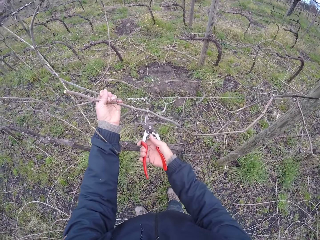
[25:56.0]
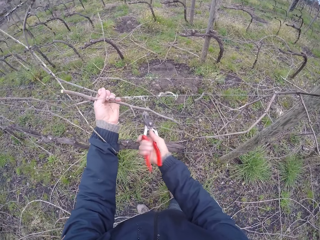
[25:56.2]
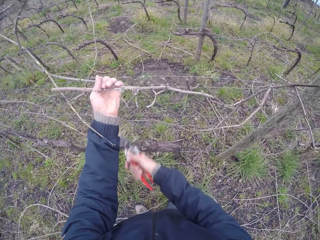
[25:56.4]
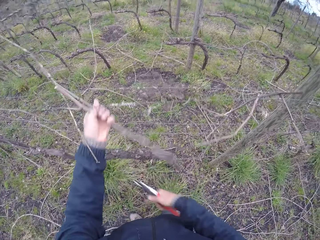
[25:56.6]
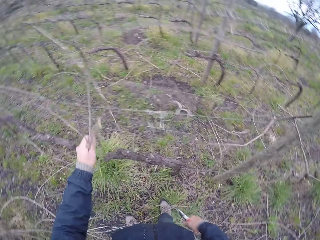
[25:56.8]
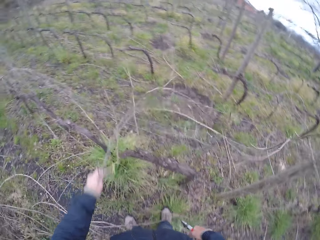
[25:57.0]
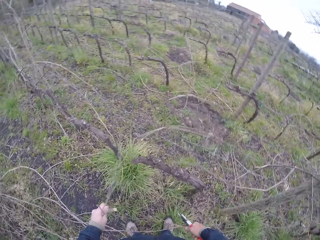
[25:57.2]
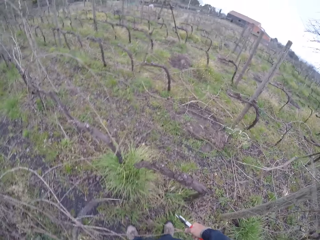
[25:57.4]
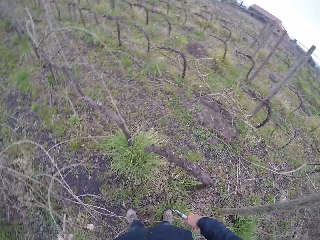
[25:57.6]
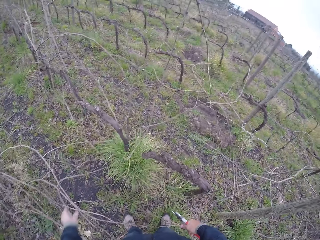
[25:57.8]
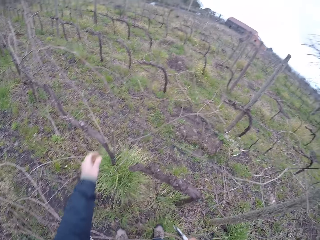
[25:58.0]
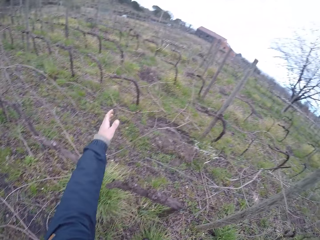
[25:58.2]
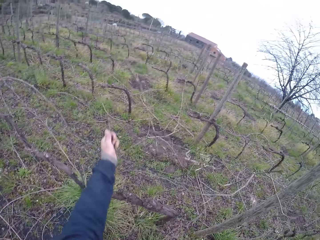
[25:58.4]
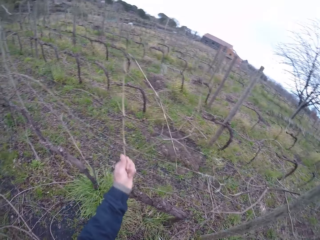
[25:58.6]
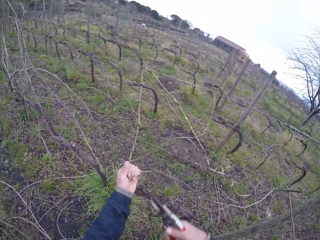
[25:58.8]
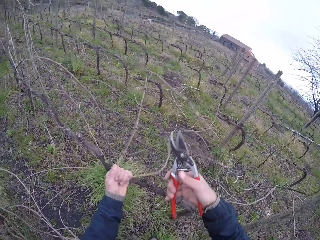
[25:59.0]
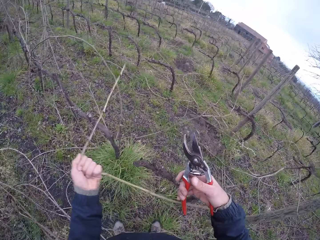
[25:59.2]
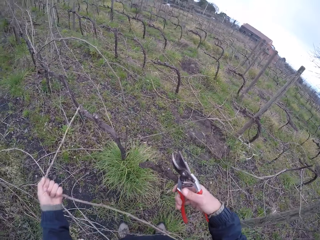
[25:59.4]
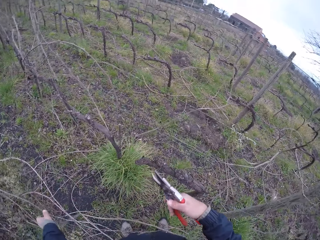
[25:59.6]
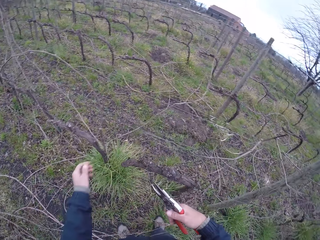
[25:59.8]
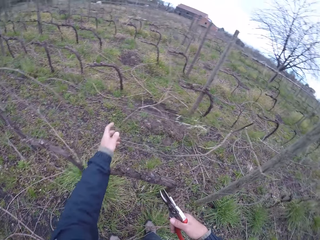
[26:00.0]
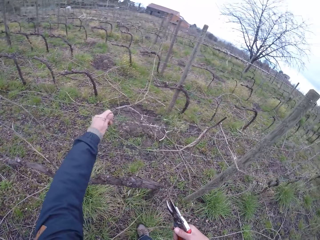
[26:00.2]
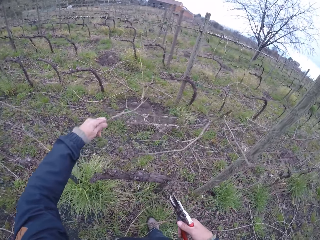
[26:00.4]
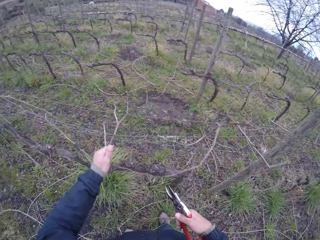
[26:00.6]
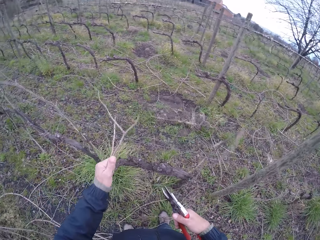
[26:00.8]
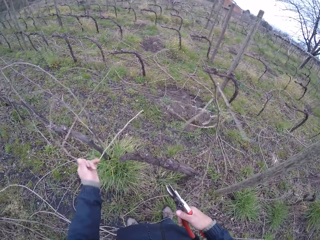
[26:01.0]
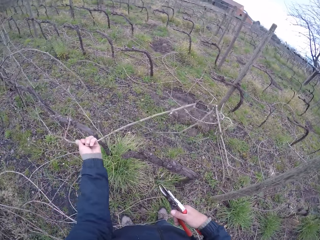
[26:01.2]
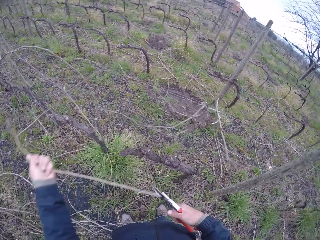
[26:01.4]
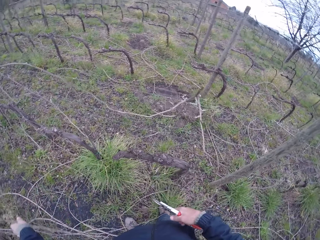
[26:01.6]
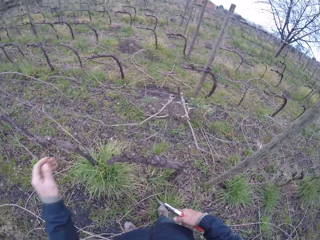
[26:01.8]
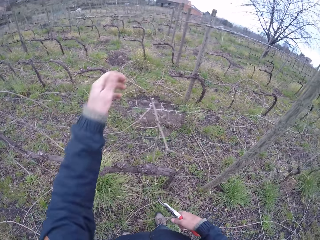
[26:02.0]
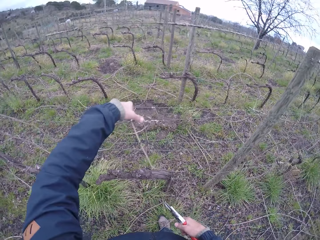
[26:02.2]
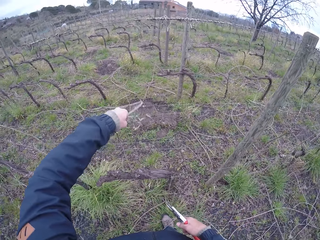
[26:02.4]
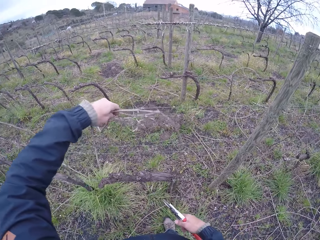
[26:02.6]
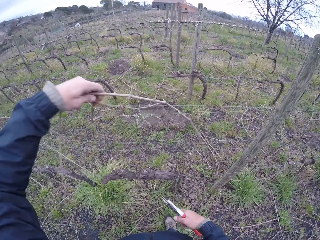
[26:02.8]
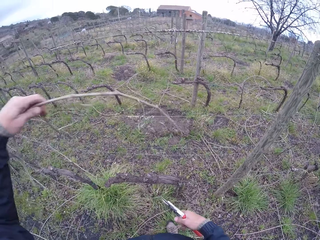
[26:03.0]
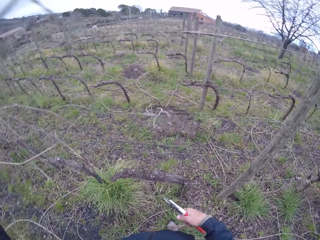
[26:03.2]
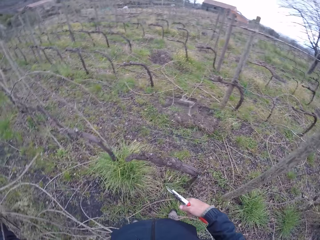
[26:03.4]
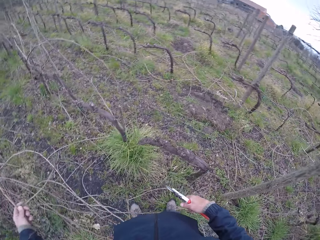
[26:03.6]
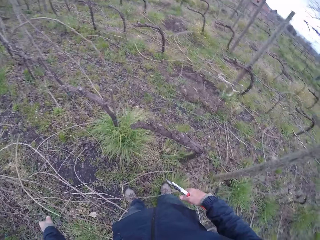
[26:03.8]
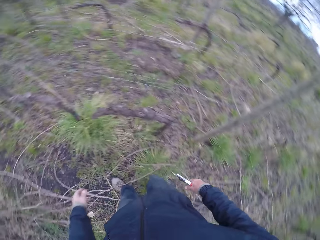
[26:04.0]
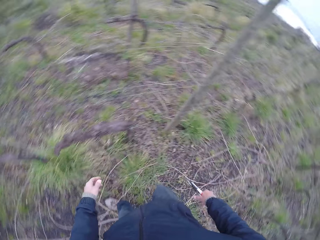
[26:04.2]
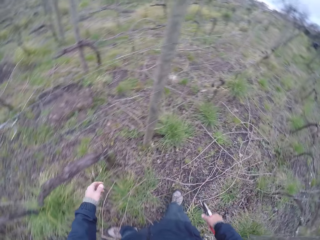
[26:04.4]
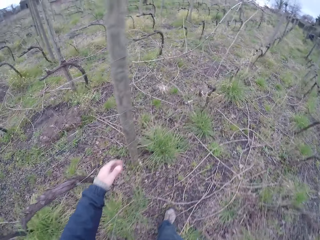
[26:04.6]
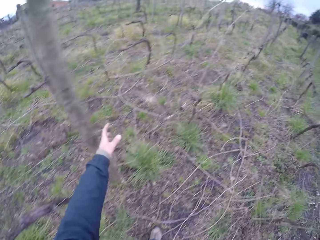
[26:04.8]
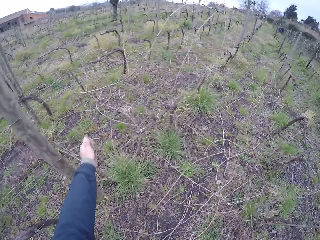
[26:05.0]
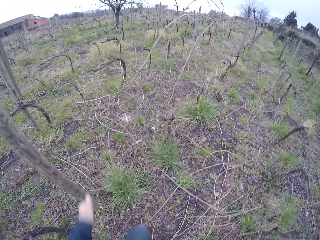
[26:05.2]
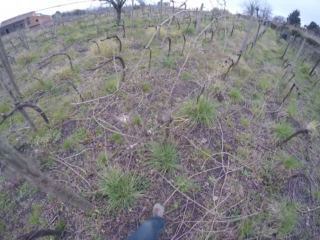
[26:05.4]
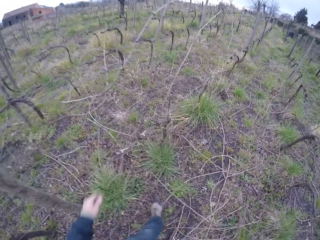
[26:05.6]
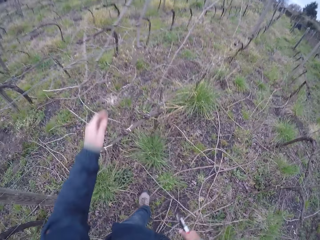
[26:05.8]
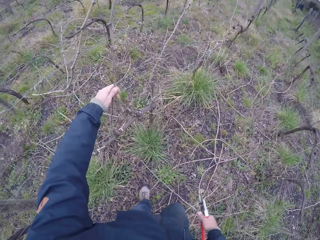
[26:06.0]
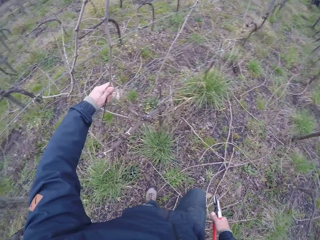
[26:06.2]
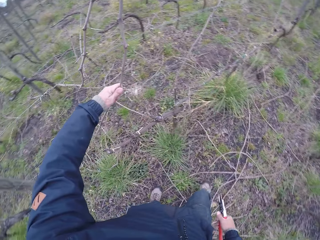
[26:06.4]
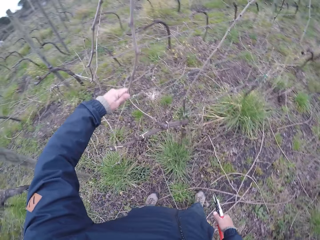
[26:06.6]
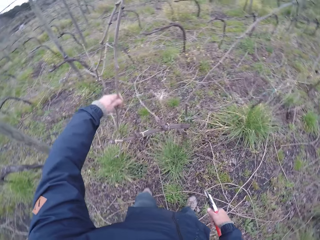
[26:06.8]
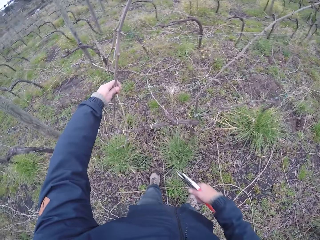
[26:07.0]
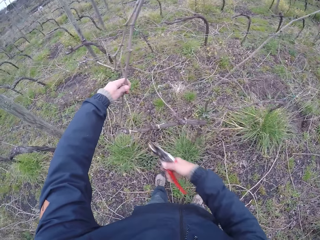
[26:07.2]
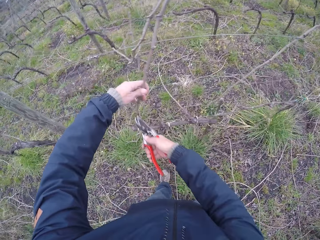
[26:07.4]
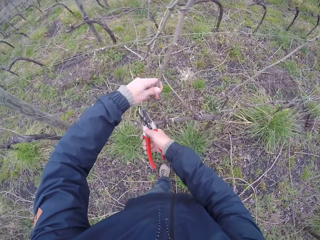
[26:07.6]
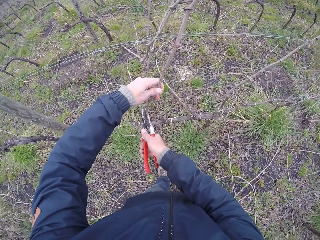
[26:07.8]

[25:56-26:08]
The camera wearer cuts the tree branch on the fence with pliers. He removes the tree branch on the fence with his left hand. He throws the tree branch on the ground. He pulls a twig off a barbed wire with his left hand. He throws the tree branch on the ground. He pulls the twig off the barbed wire with his left hand, and pulls the twig off the barbed wire with his left hand again. He throws the tree branch on the ground. He walks on the farm. He pulls the twig off the barbed wire with his left hand. He clips the twig off the barbed wire with his left hand and a plier in his right hand.

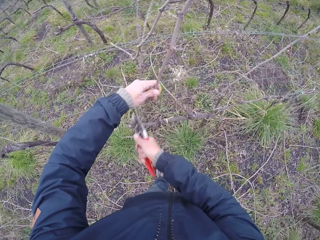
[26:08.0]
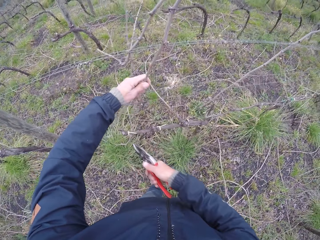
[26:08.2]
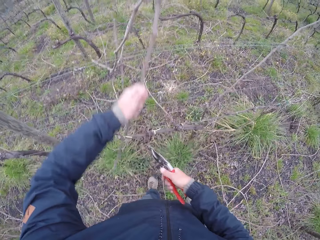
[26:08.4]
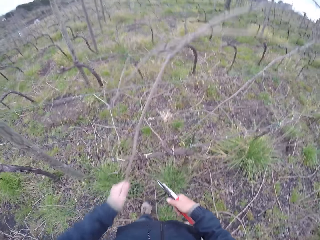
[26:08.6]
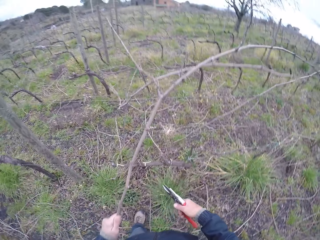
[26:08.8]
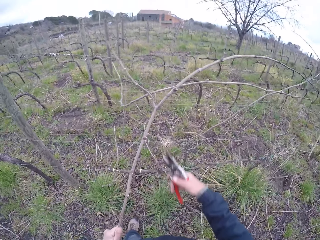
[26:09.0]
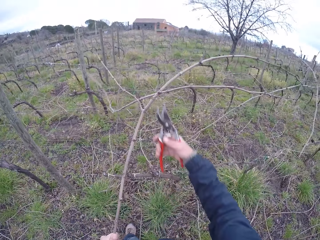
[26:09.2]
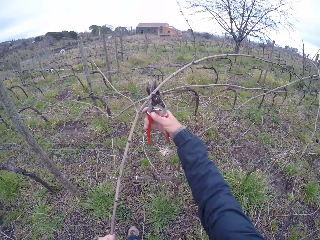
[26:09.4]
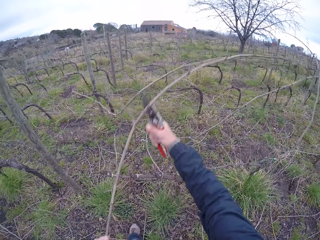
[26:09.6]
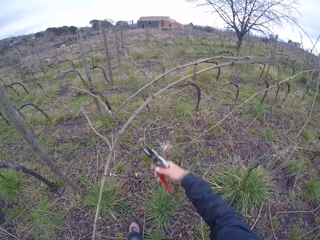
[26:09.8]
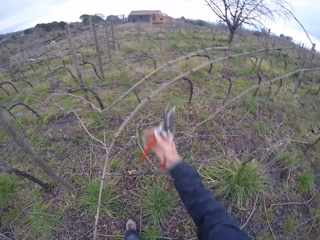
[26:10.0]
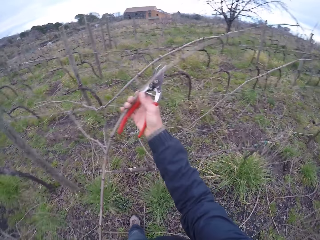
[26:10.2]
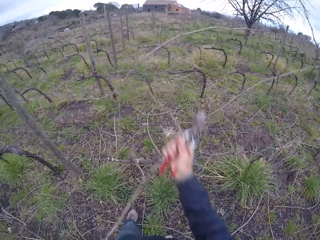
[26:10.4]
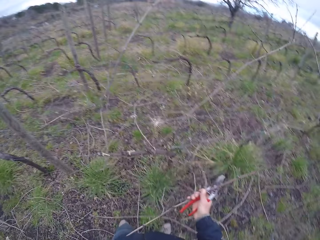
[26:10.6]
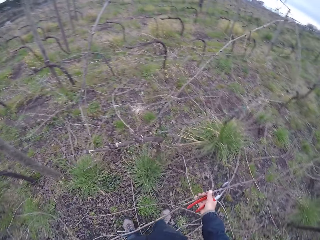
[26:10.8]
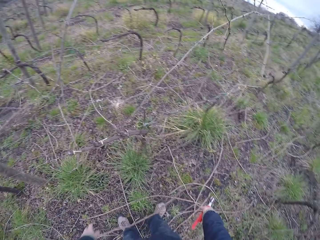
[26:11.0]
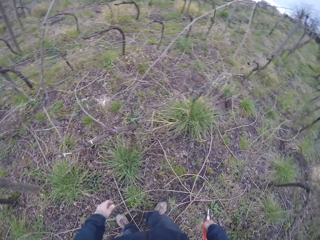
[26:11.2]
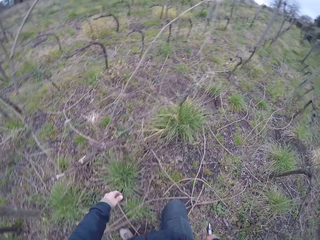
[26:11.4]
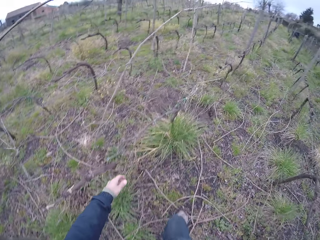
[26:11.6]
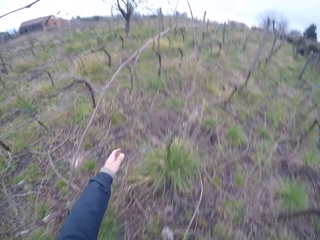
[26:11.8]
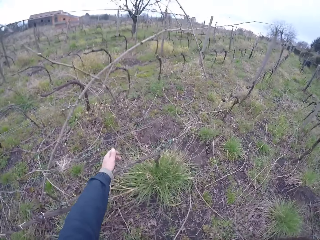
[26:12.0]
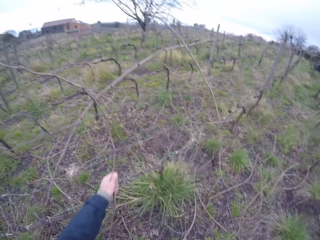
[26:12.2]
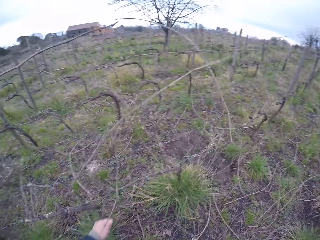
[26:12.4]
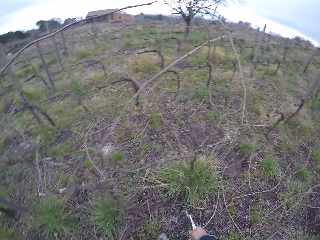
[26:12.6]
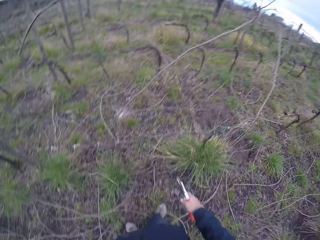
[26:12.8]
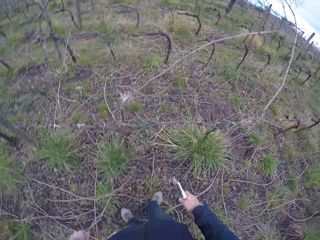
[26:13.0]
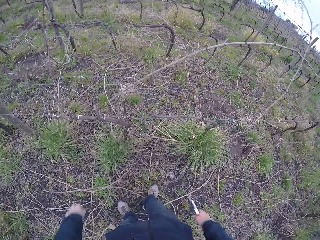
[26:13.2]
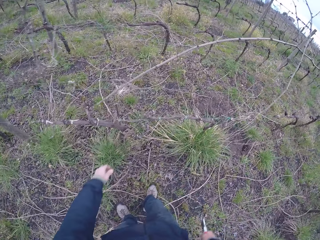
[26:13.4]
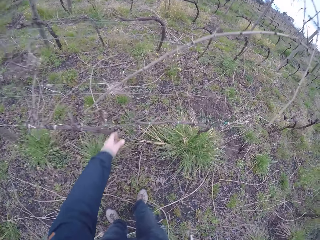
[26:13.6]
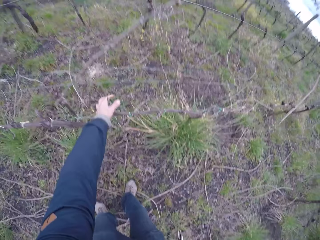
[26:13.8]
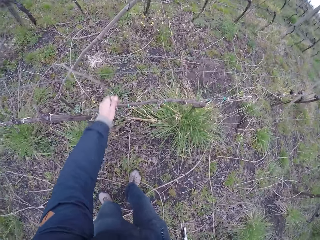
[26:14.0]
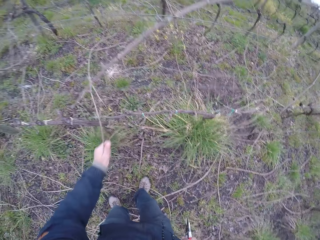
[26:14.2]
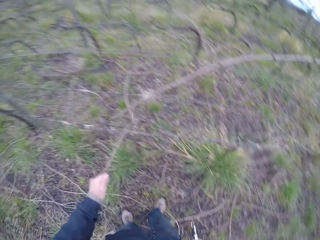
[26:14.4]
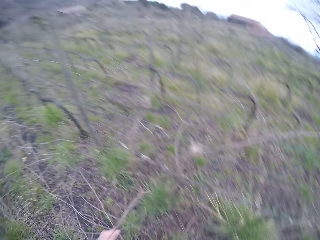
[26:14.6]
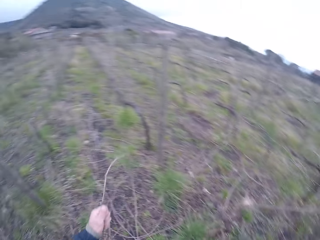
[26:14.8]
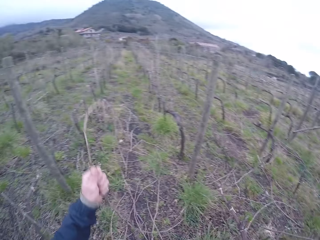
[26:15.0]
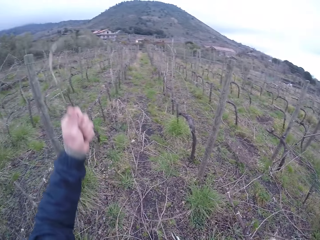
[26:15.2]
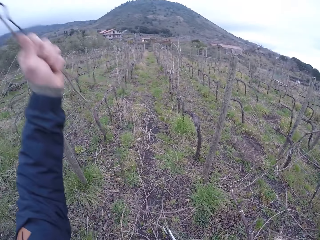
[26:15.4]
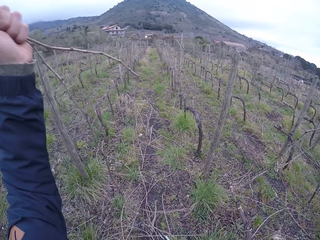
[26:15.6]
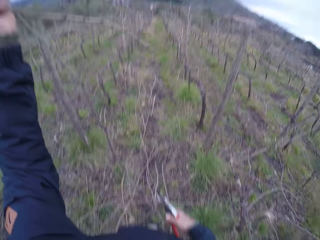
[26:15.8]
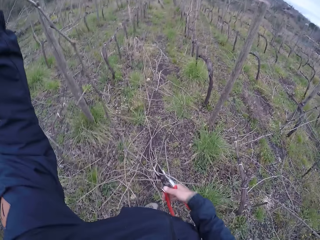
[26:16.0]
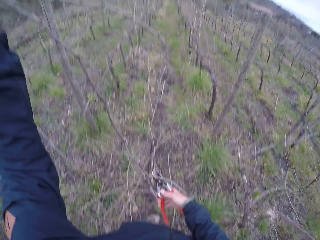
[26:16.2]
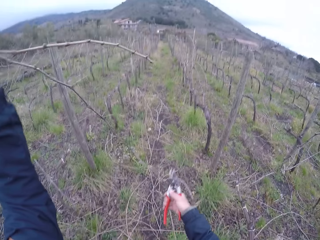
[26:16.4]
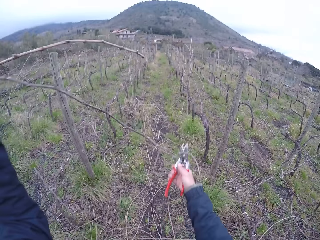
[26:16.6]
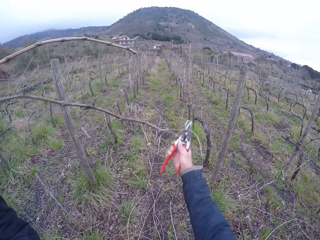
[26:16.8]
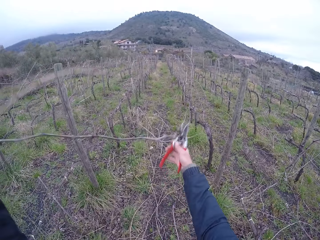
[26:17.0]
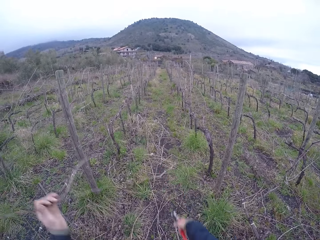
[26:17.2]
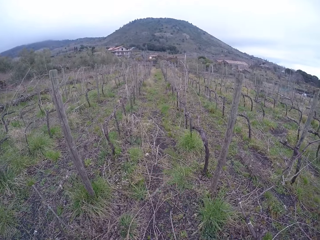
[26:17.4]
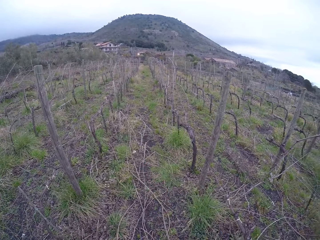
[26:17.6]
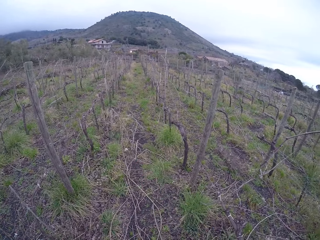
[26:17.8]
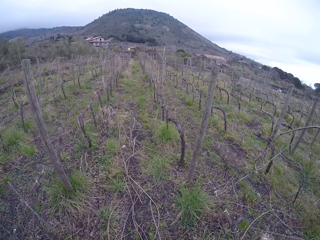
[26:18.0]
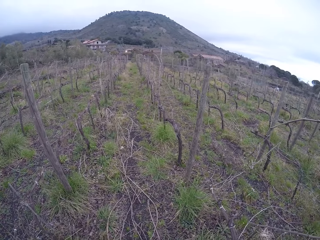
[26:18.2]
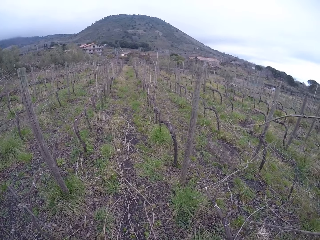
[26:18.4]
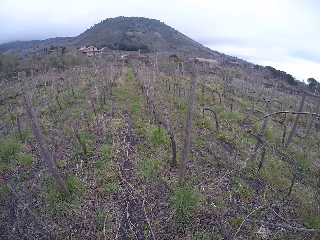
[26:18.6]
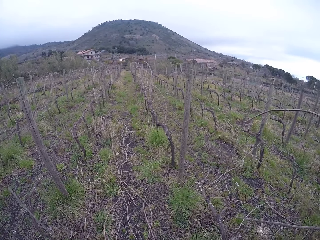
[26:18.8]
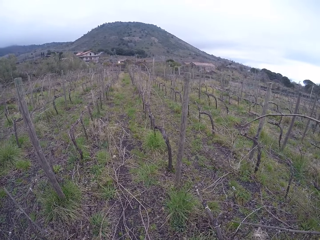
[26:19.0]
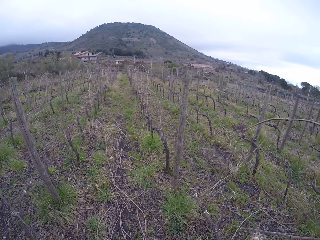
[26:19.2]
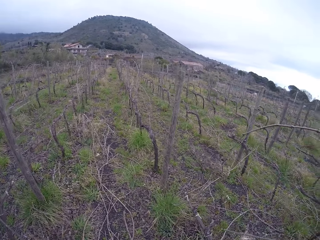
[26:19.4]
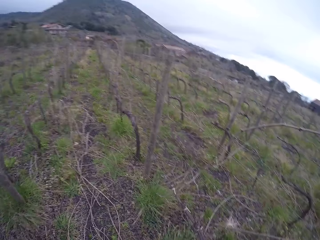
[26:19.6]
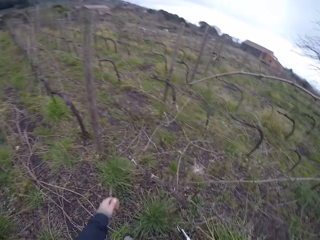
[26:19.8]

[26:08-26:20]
The camera wearer cuts the tree branch on the fence with pliers. He removes the tree branch on the fence with his left hand. He cuts the tree branch on the fence with pliers. He removes the tree branch on the fence with his left hand. He throws the tree branch on the ground. He walks on the farm. He pulls a twig off a barbed wire with his left hand. He throws the tree branch on the ground. He clips the twig off the barbed wire with his left hand and a plier in his right hand. He removes the tree branch on the fence with his left hand. He stands on the farm.
